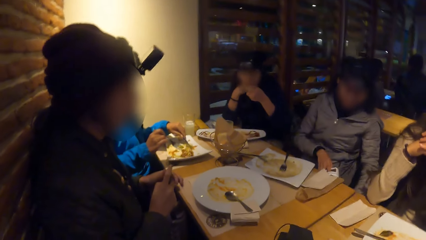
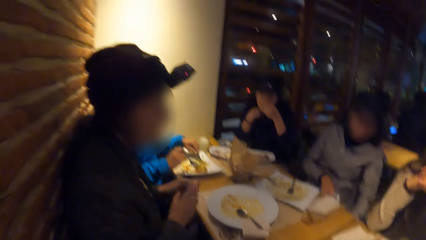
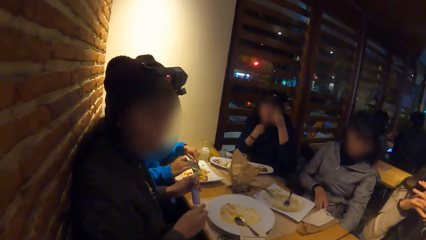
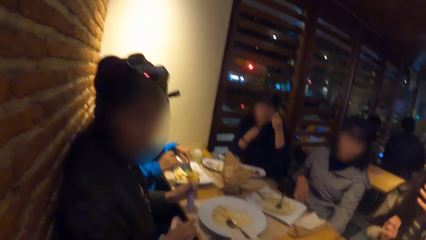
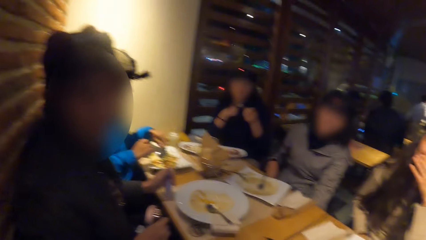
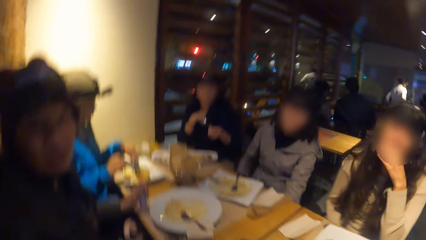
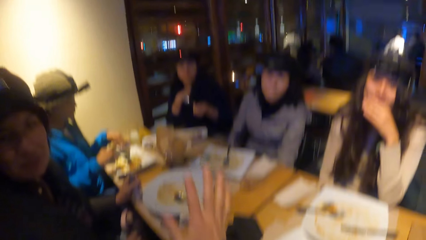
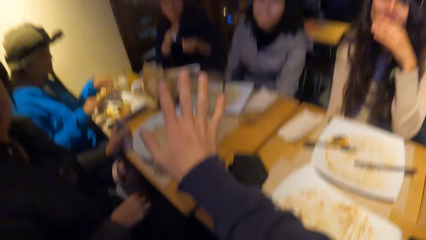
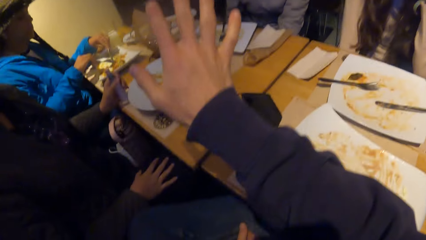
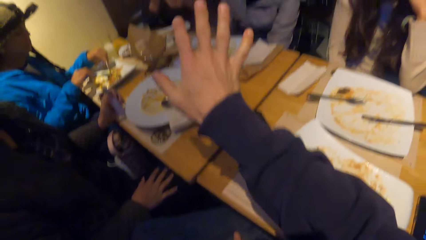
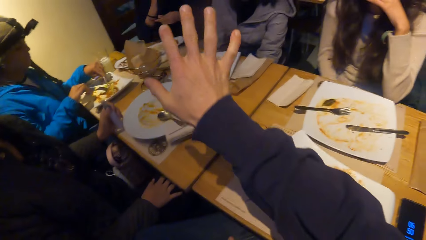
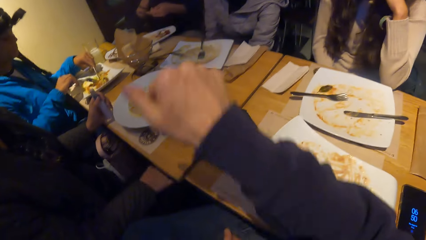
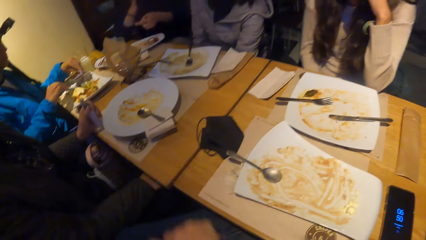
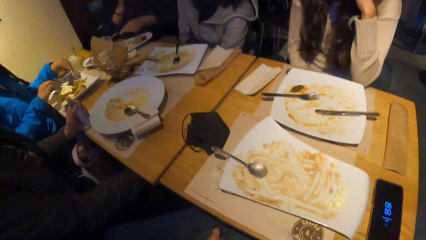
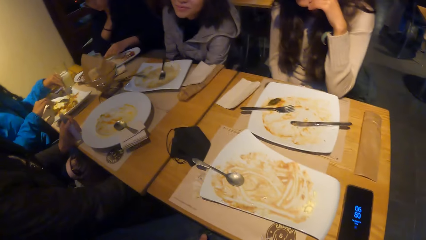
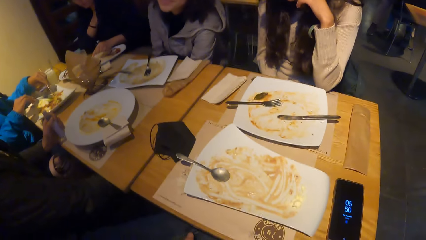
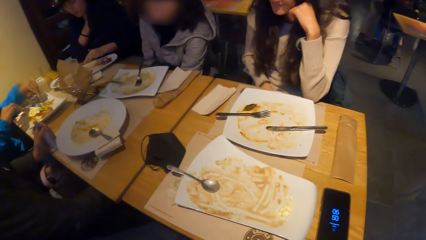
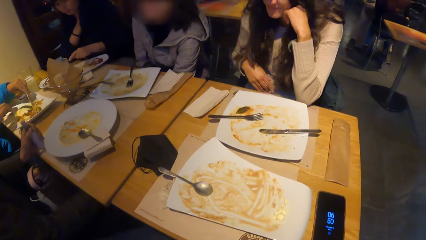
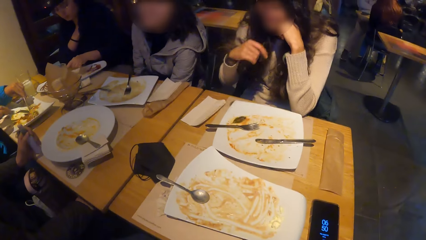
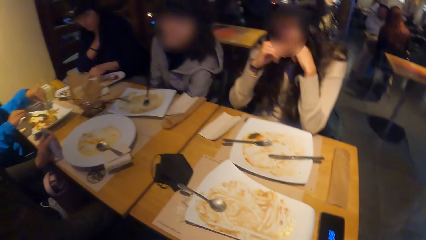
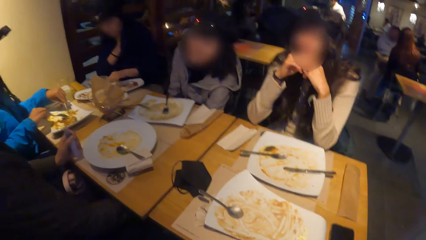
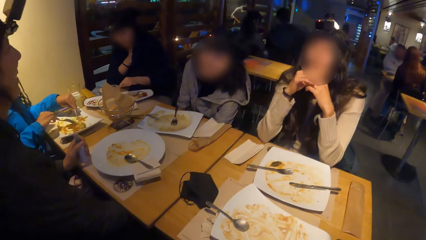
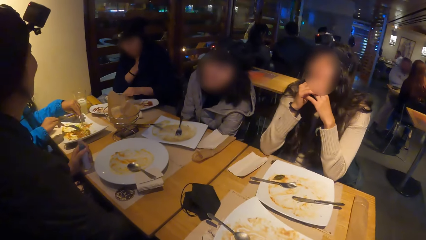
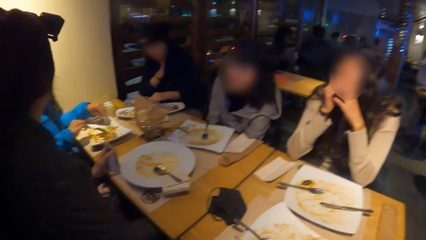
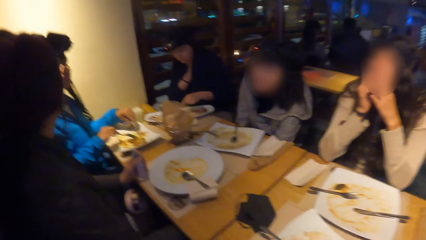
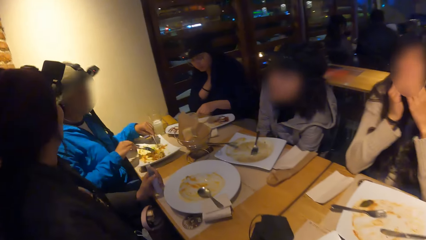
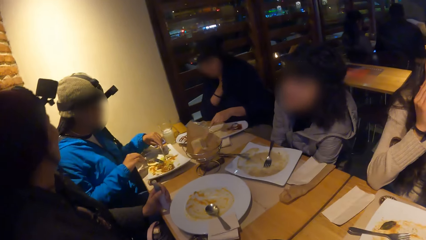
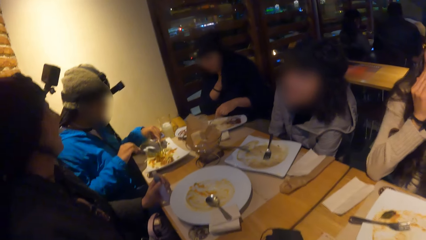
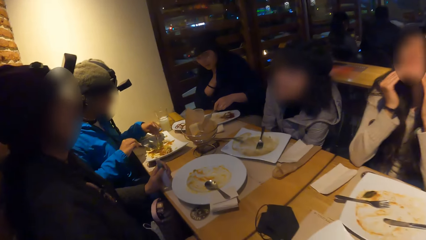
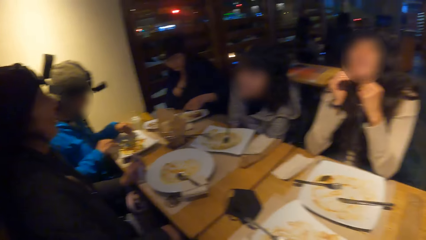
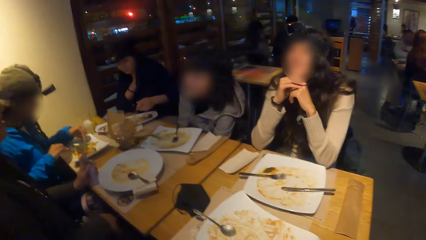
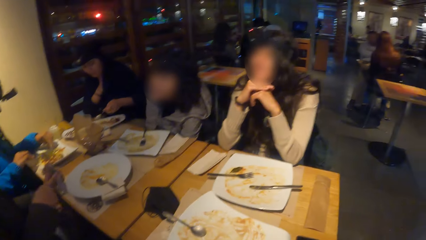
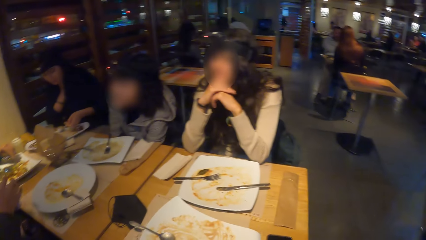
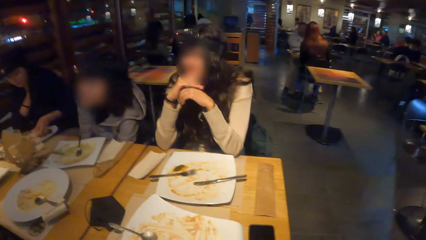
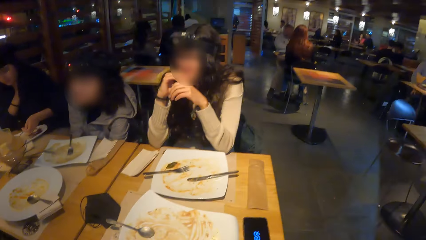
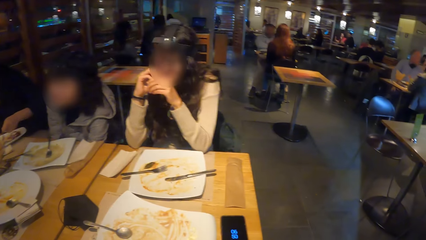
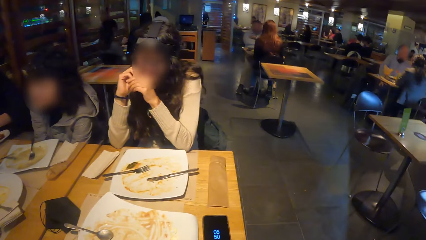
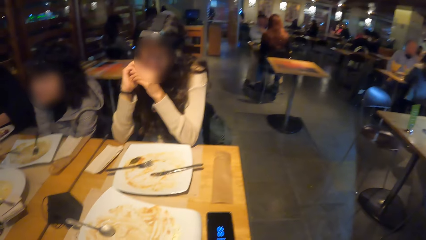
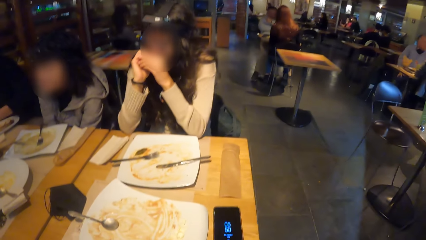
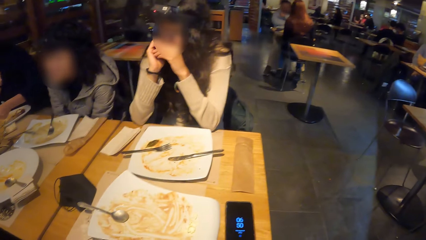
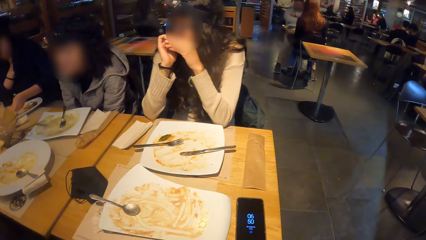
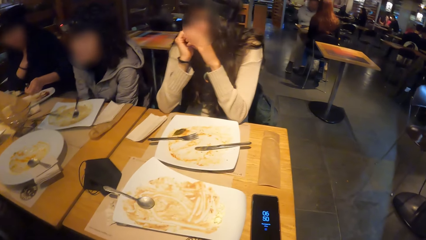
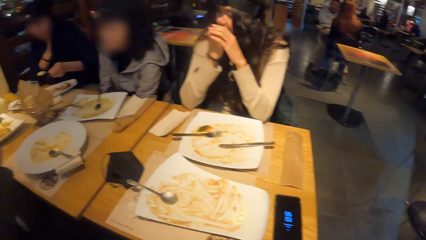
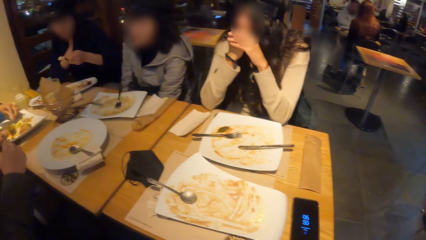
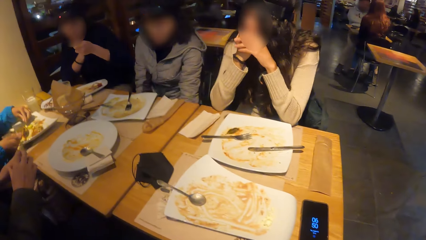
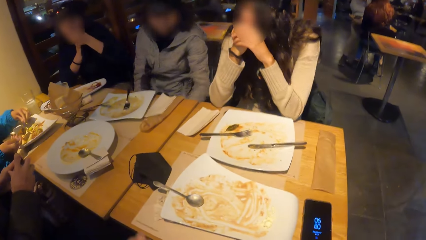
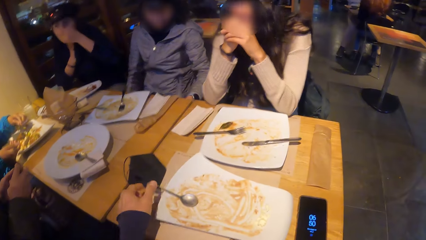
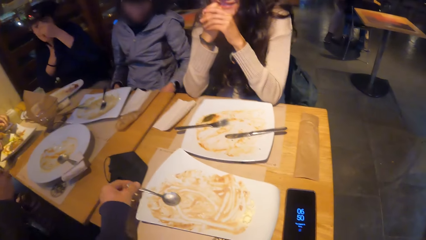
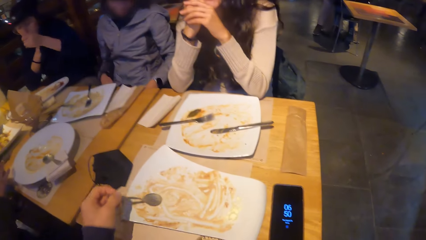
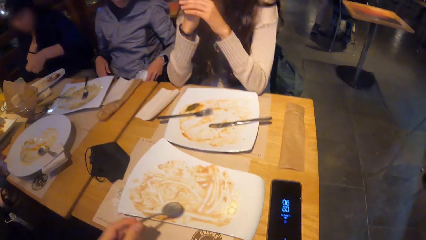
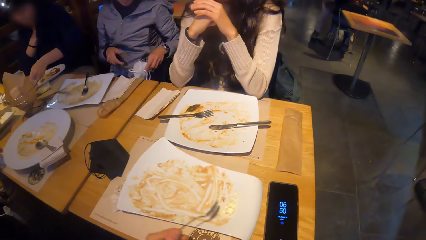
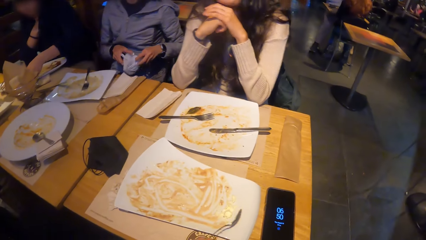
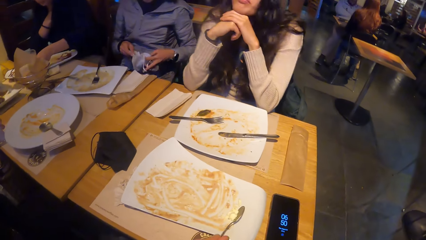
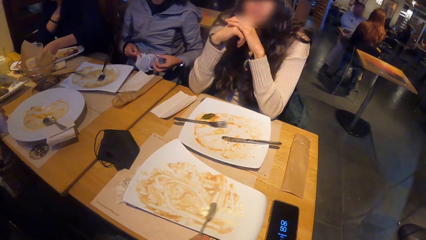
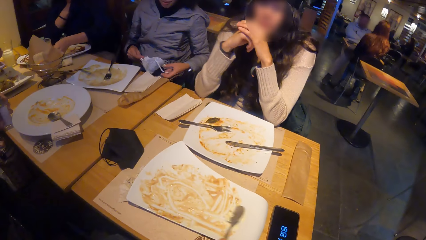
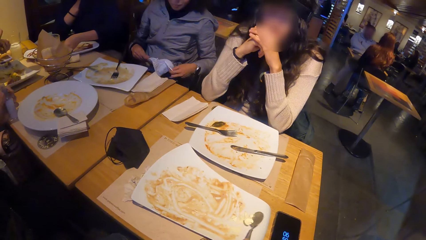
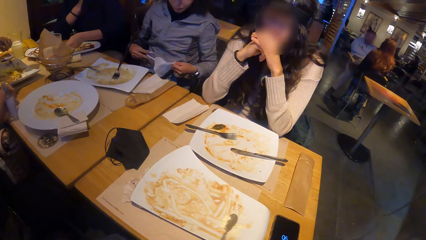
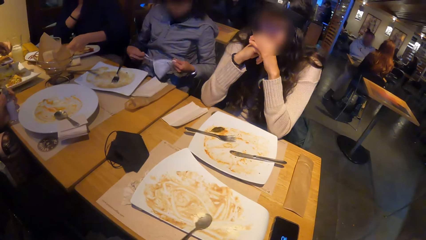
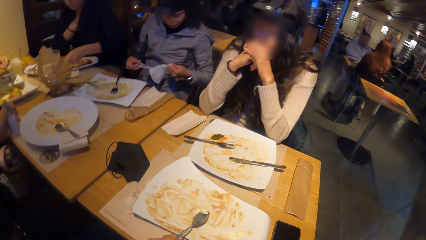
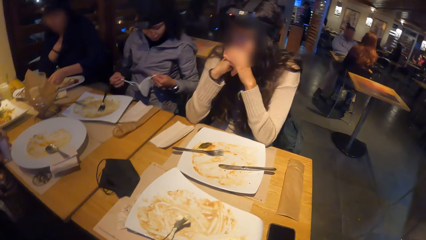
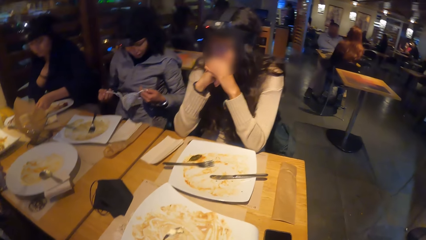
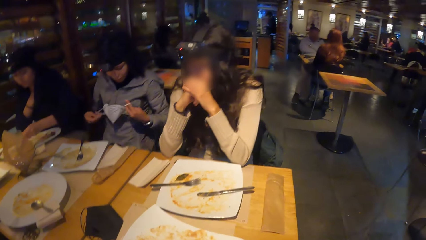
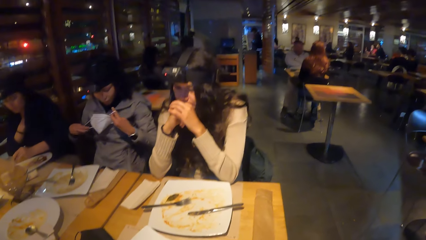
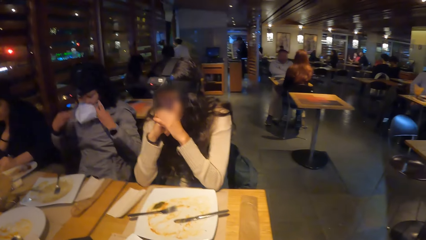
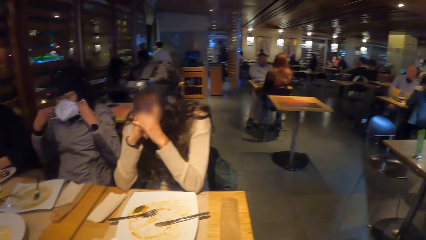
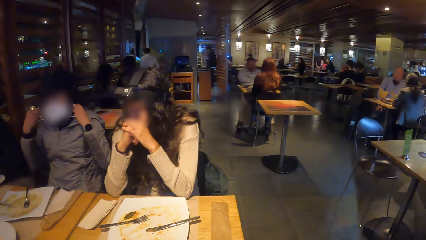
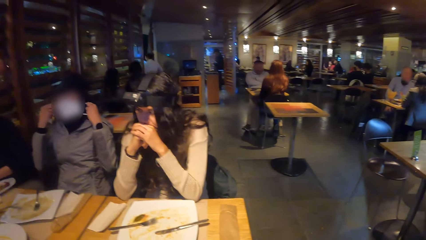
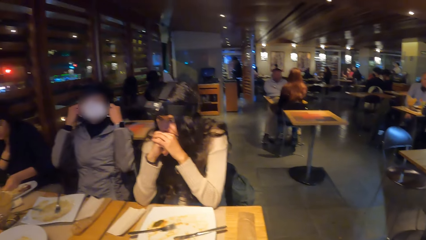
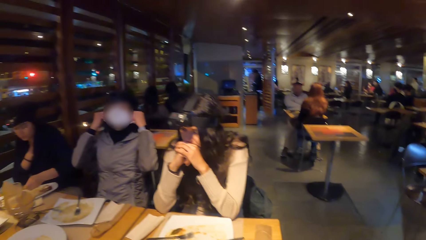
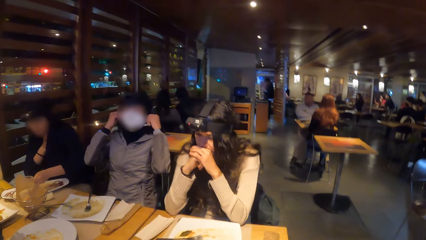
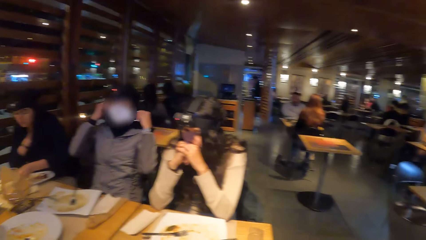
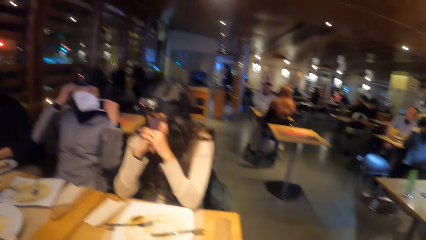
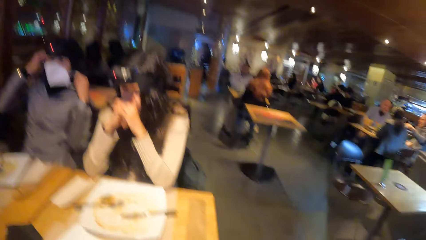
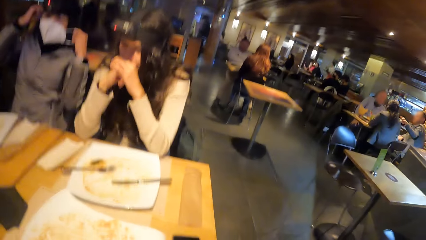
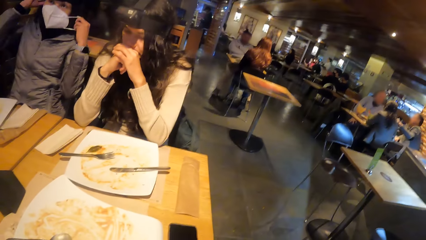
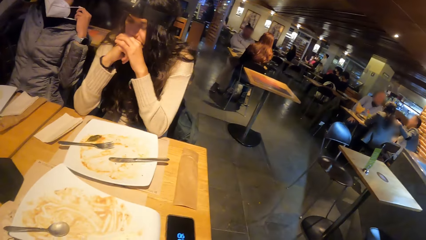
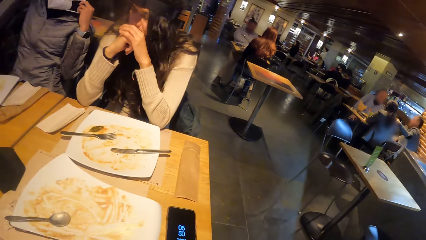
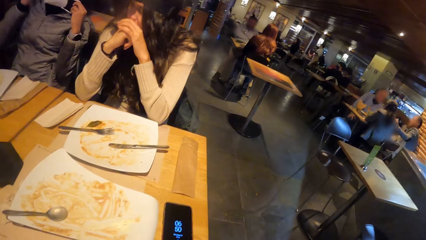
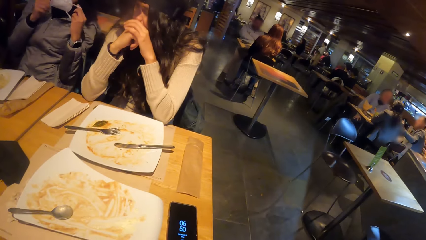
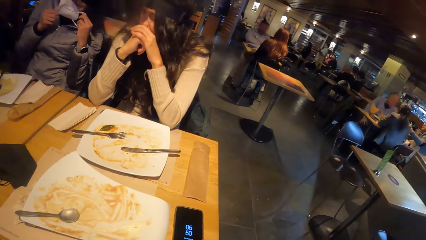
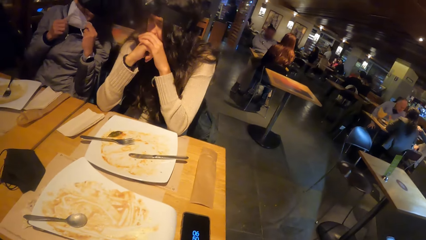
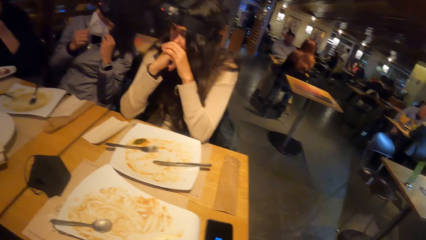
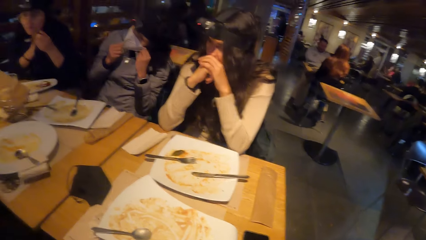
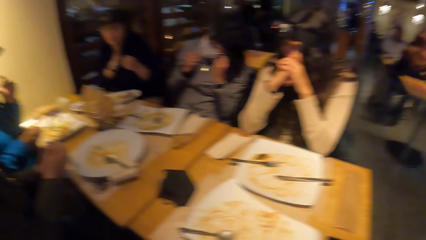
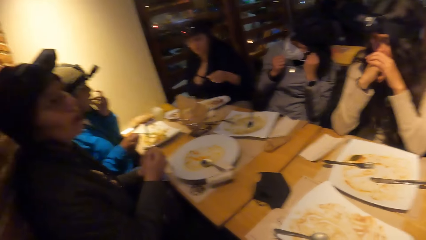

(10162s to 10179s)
The woman eats the meal with the fork in her right hand. The camera wearer moves his hand. They stare around. The woman scoops the meal from the plate with the fork in her right hand. Another woman picks up a nose mask from her lap with her left hand. The first woman eats the meal with the fork in her right hand. The camera wearer picks up the spoon on the plate on the table with her left hand. The other woman holds the nose mask with both hands. The camera wearer scoops the meal on the plate with the spoon in her left hand. The other woman wears the nose mask on her face with both hands. The camera wearer stares around.
